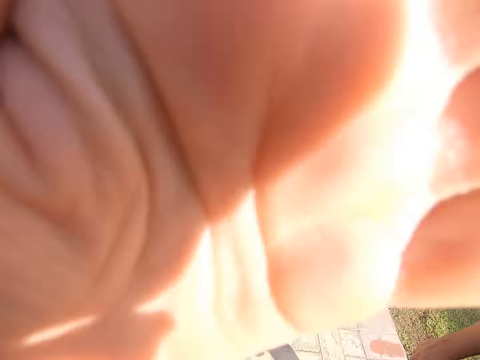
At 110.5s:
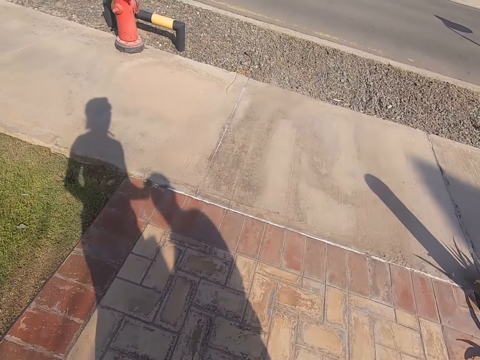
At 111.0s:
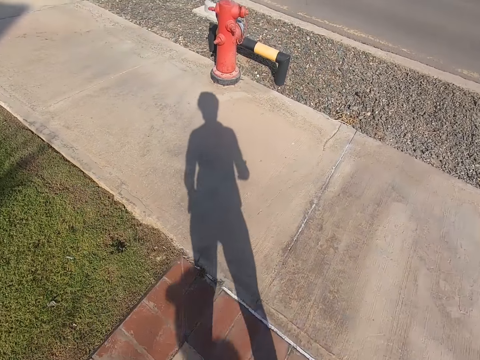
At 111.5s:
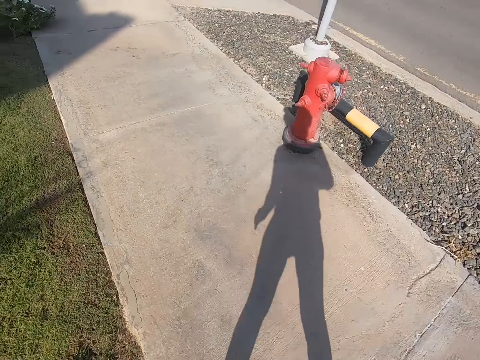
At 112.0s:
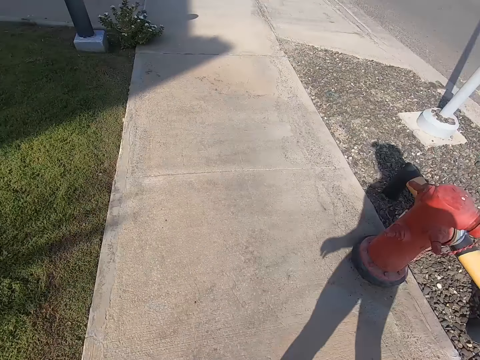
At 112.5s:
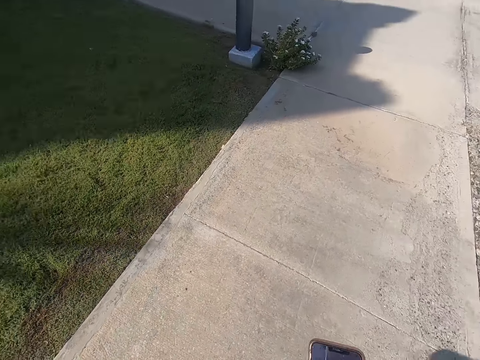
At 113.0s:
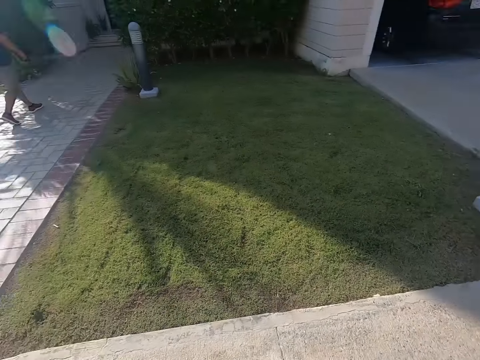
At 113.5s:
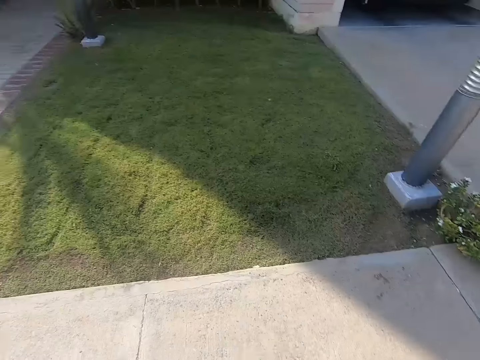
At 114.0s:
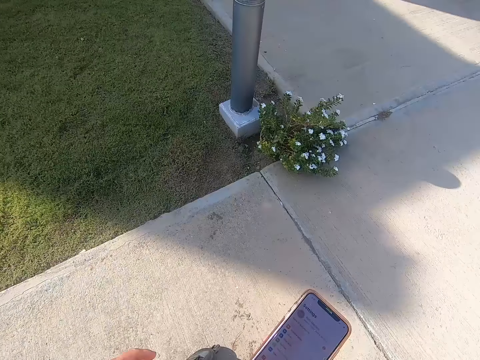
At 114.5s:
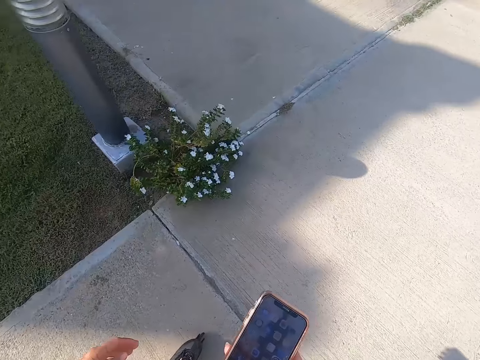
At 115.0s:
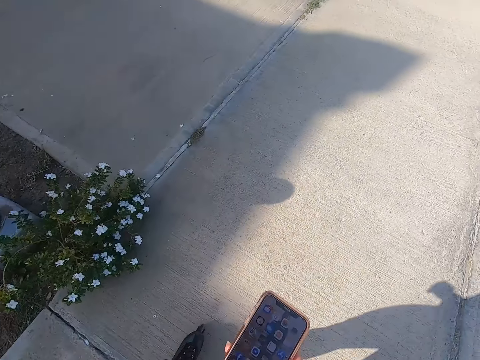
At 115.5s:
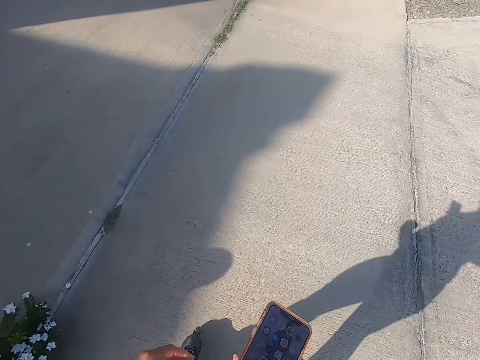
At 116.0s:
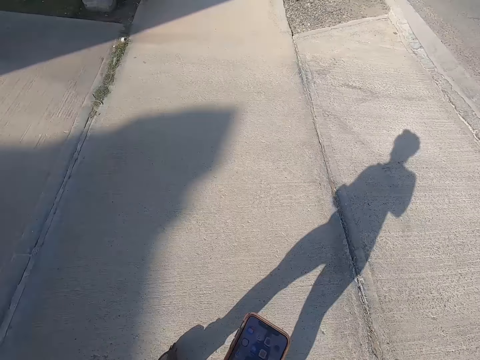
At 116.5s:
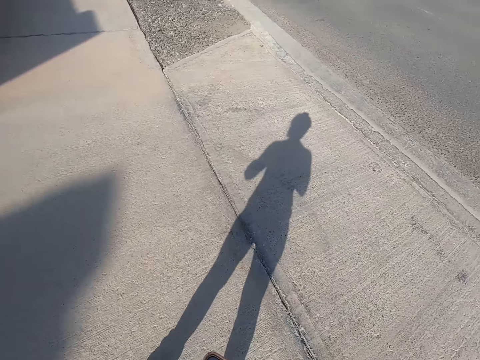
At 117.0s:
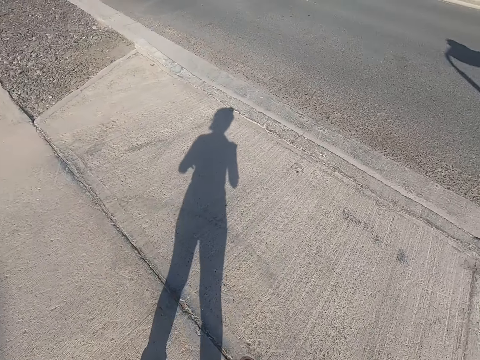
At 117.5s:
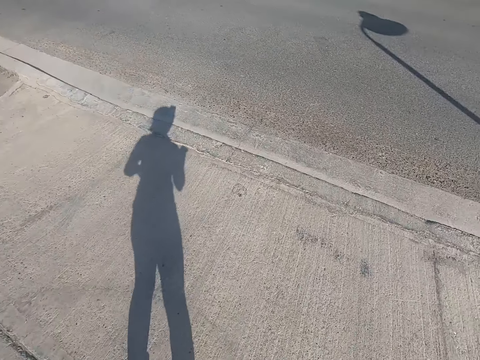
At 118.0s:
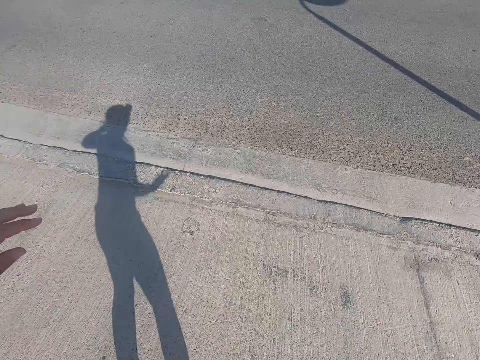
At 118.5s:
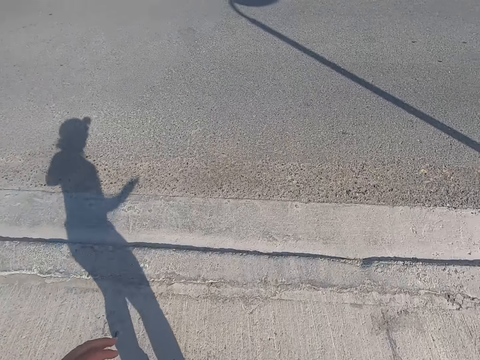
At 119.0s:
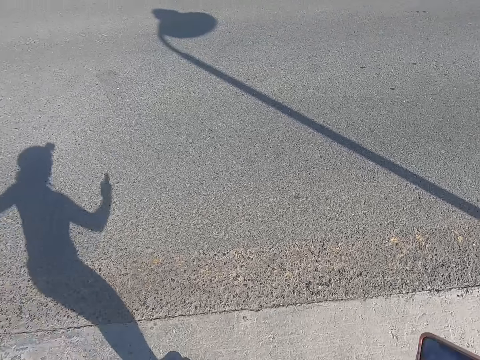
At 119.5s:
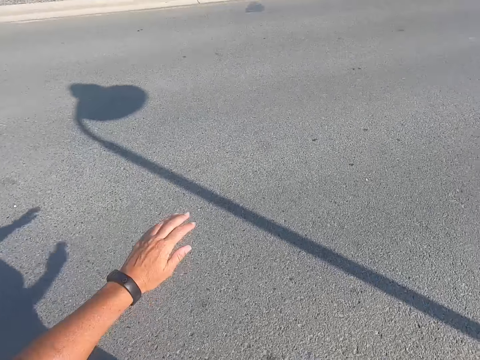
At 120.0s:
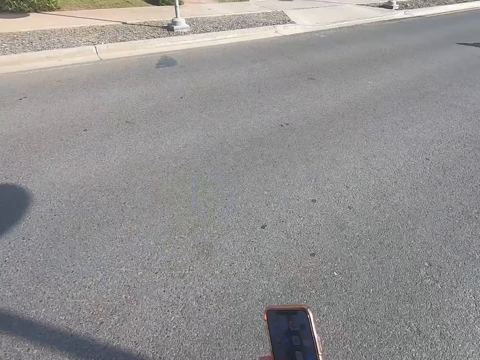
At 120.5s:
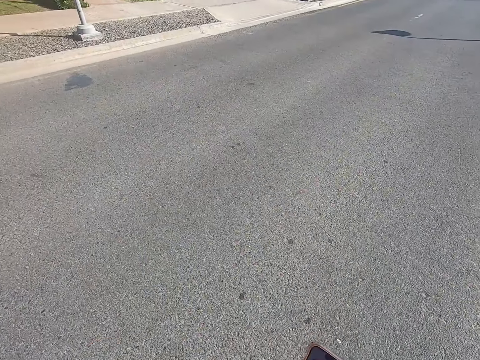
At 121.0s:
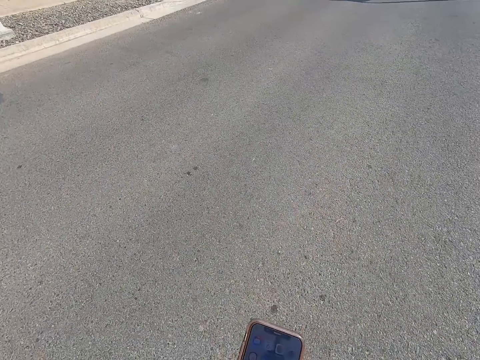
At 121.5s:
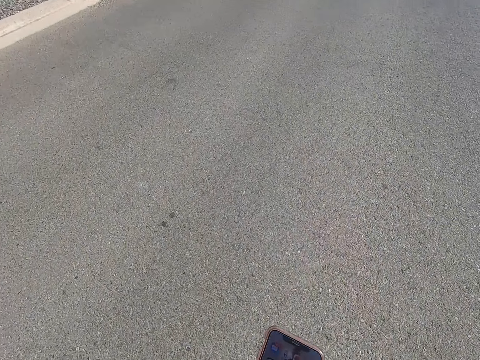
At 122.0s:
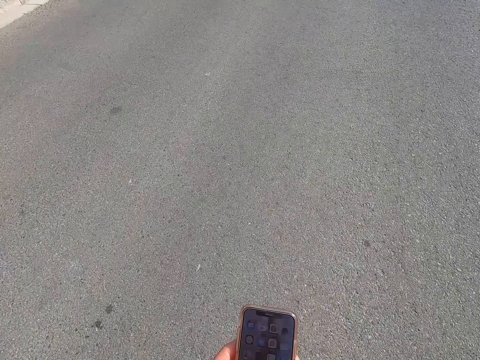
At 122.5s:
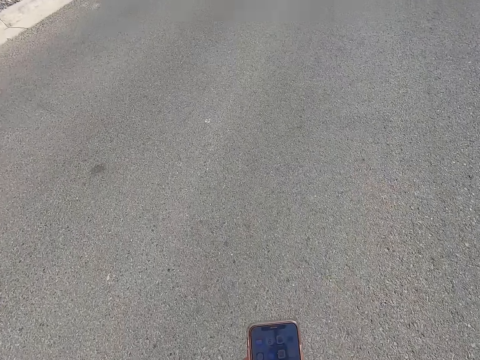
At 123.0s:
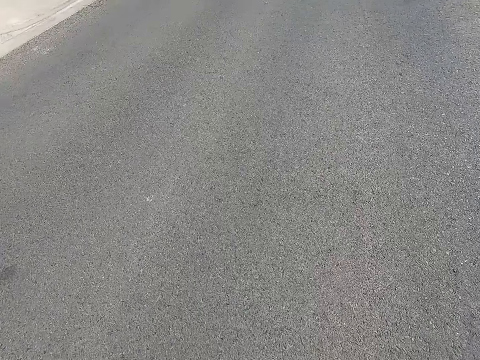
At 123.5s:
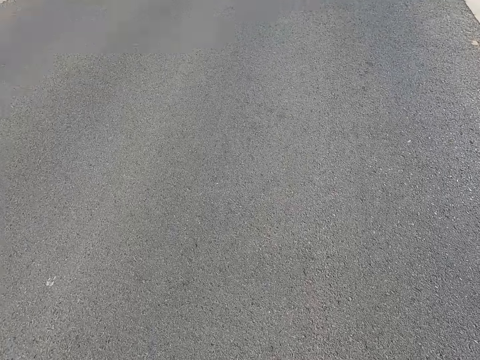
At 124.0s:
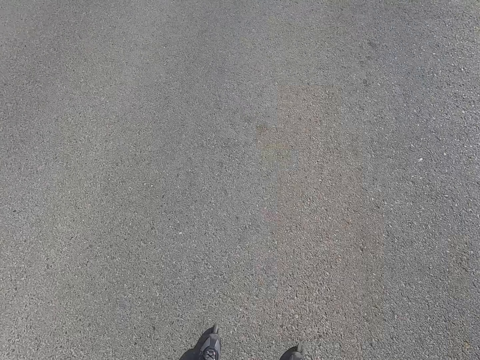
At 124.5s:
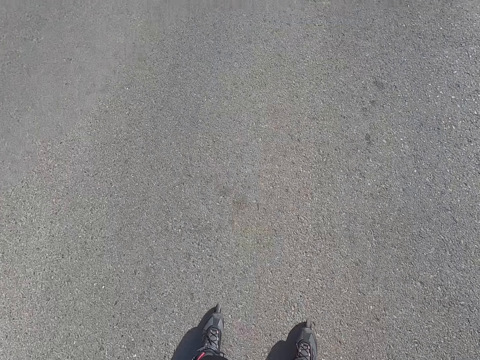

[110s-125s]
The camera wearer skates on the road. They look at a person. They hold the phone with the right hand. They scroll the phone. They look at the shadow. They move the left hand. They walk on the road.

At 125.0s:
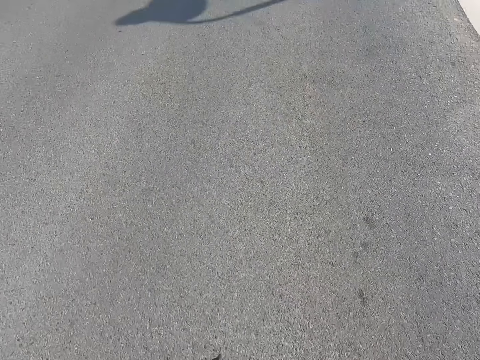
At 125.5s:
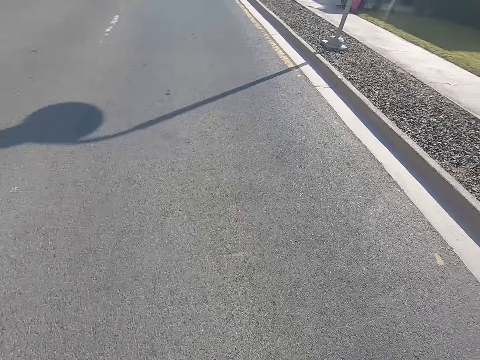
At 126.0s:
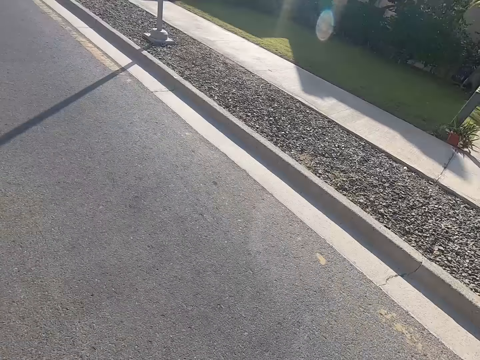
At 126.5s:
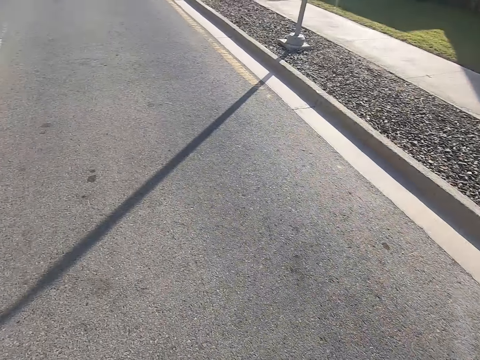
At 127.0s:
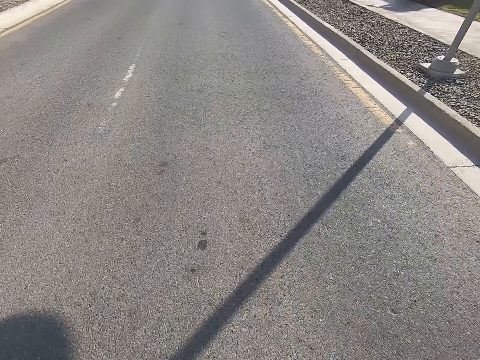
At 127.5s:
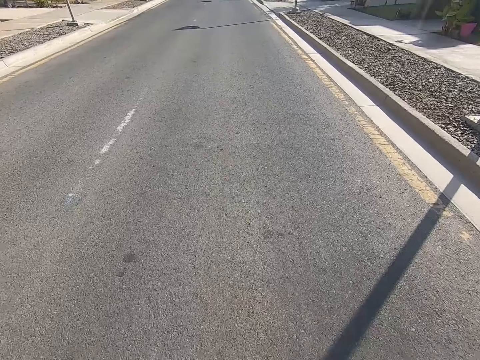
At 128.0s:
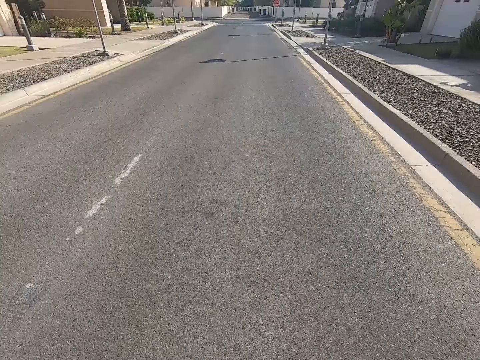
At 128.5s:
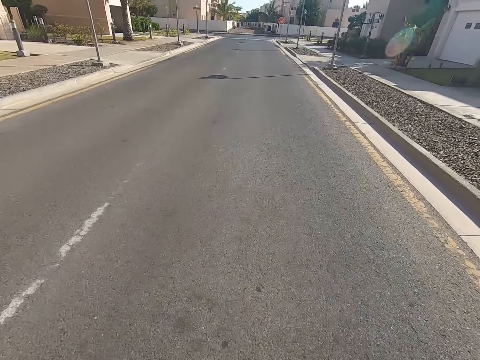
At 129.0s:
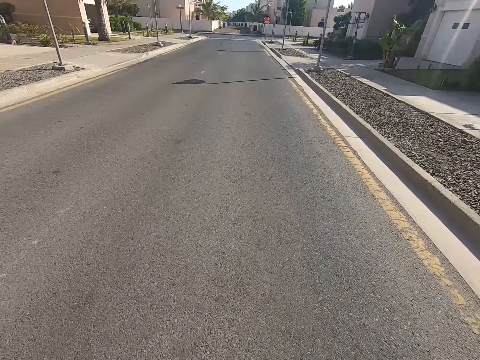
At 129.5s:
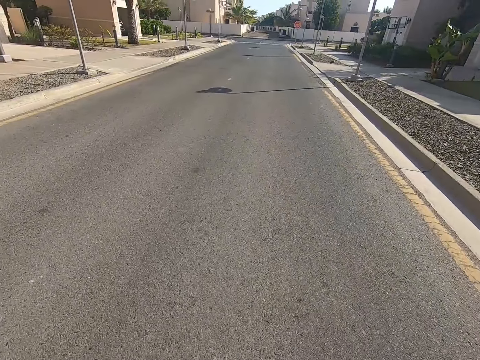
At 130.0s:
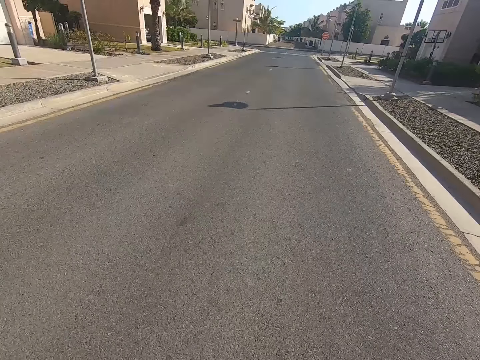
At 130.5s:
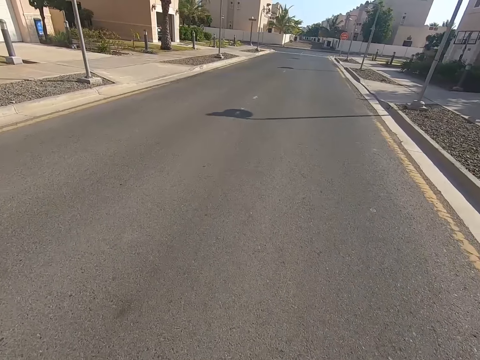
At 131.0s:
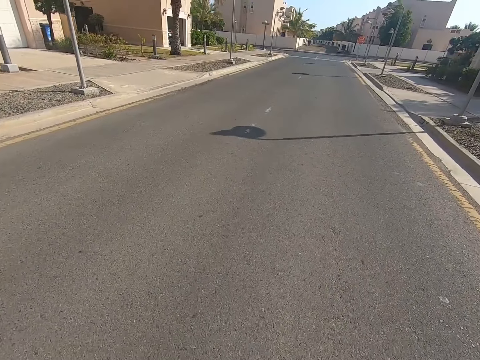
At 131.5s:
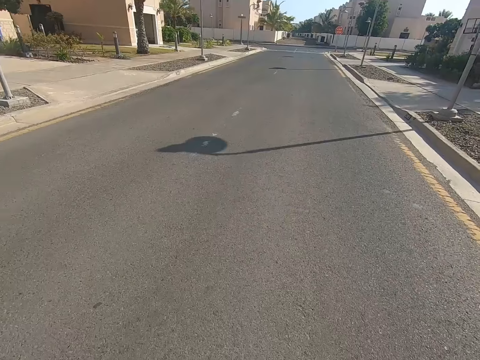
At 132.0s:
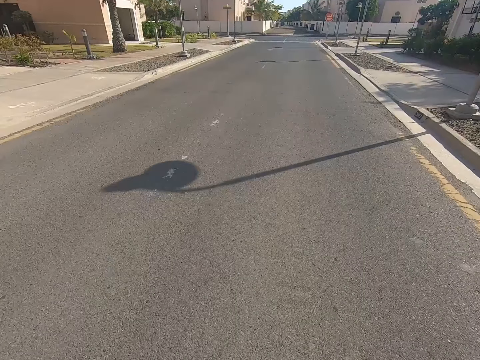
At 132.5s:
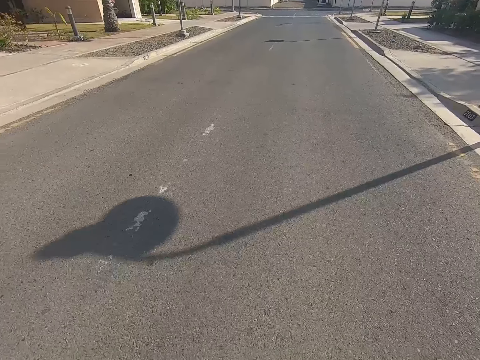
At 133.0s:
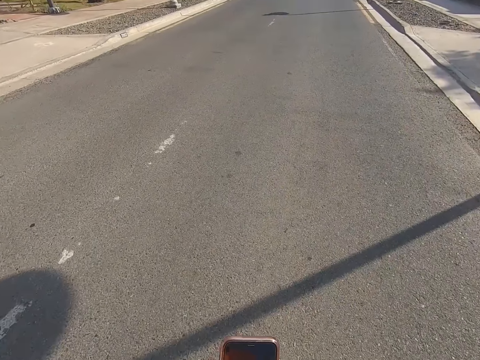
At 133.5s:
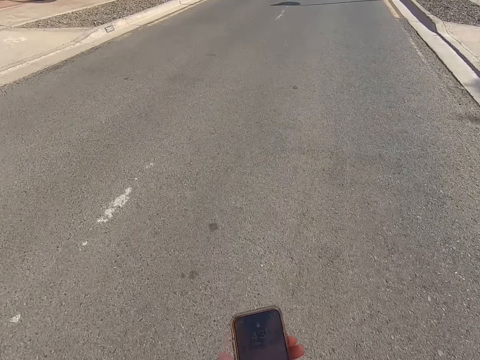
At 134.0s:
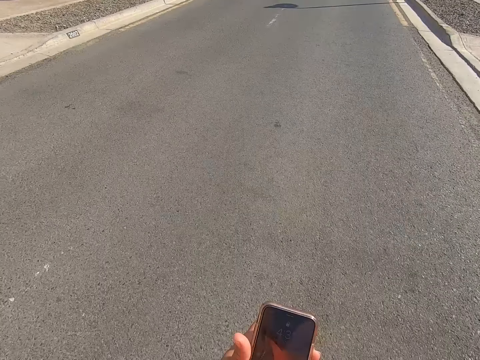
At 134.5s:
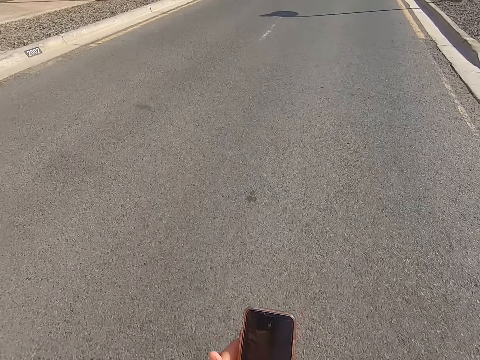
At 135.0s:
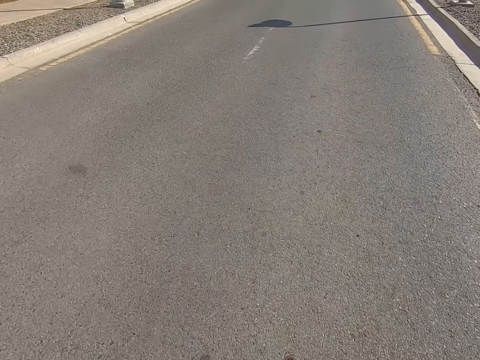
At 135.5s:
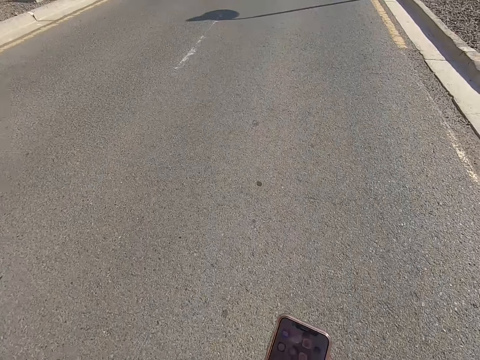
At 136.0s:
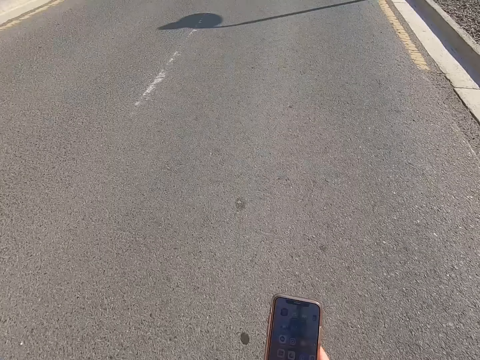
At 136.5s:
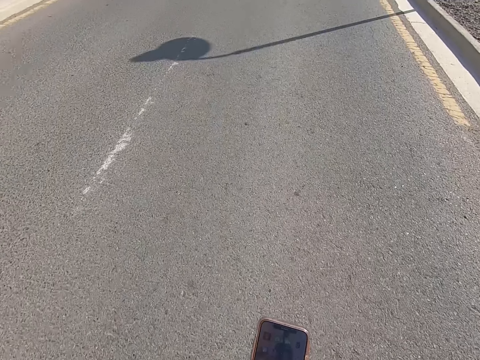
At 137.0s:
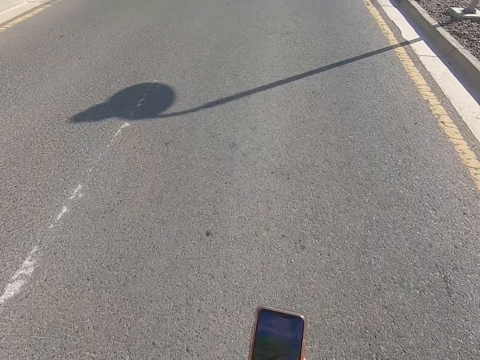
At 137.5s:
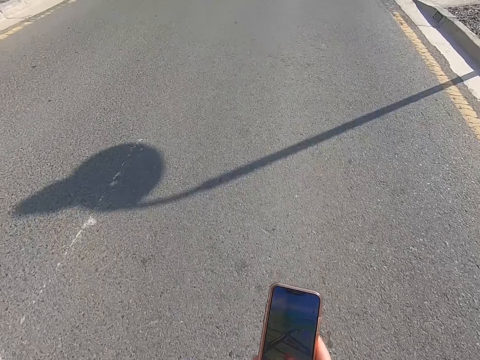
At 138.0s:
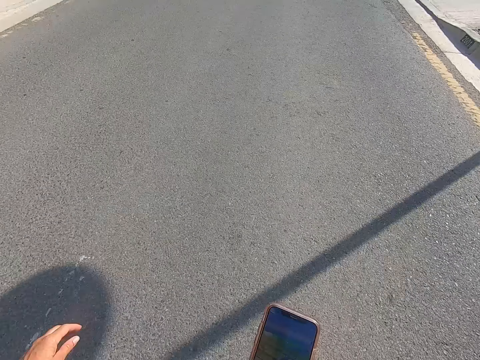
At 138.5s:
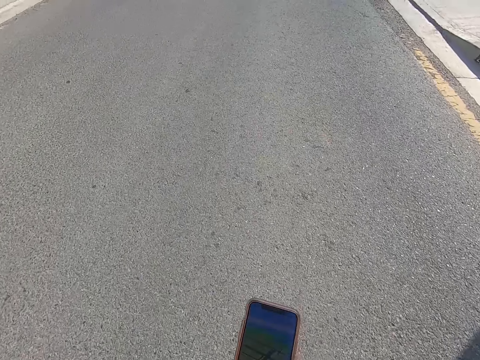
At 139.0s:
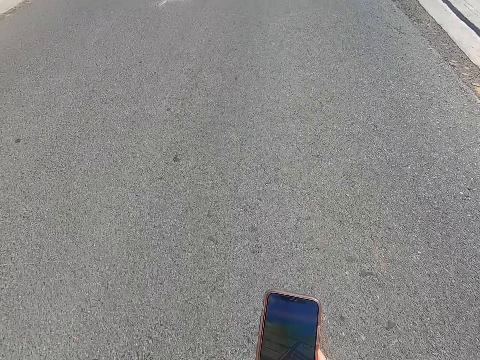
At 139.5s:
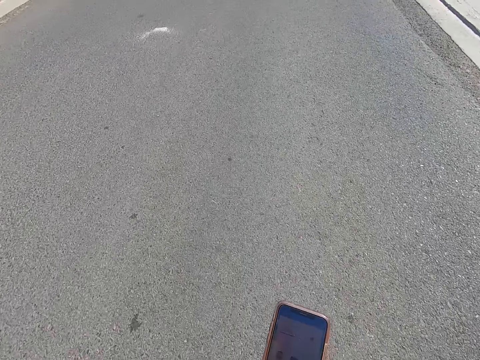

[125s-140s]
The camera wearer skates on the road. They look at the road. They look at the shadow on the road. They hold the phone with the right hand. They skate on the road.
